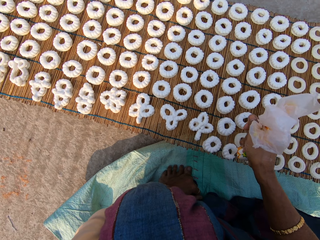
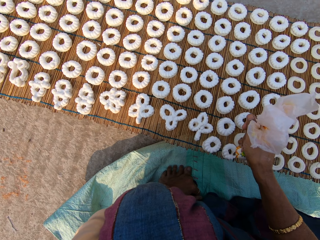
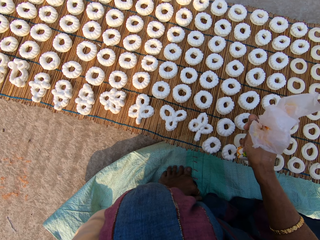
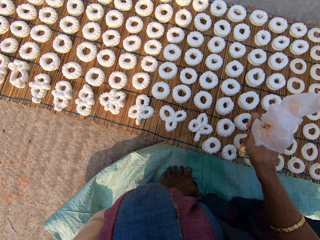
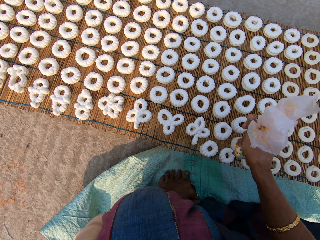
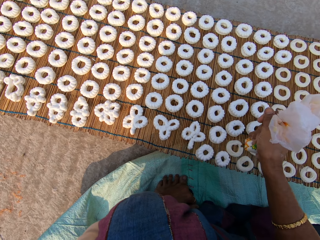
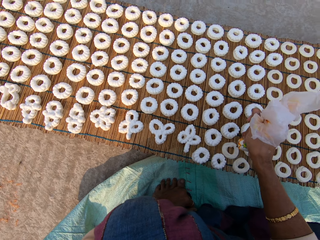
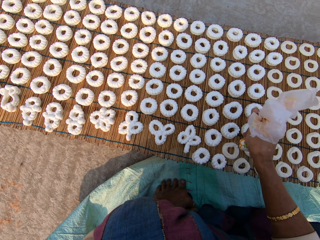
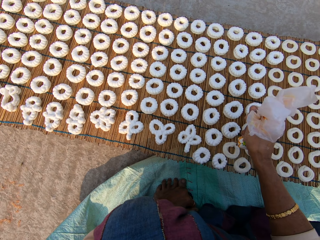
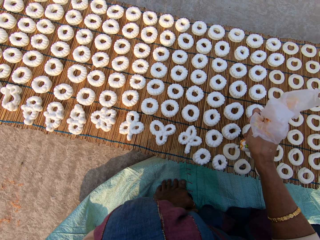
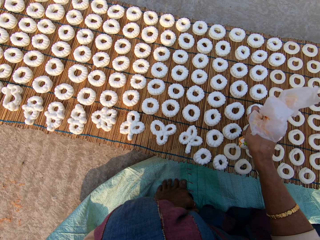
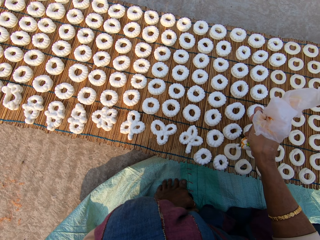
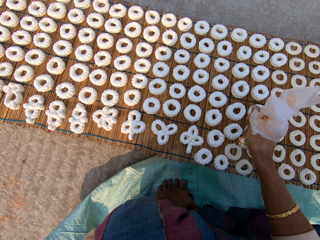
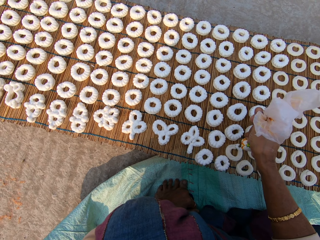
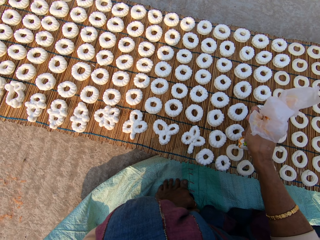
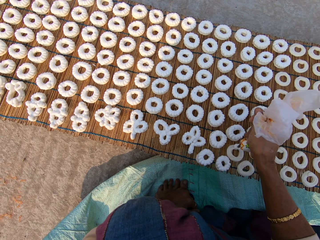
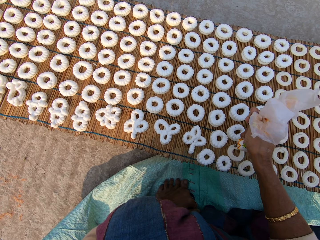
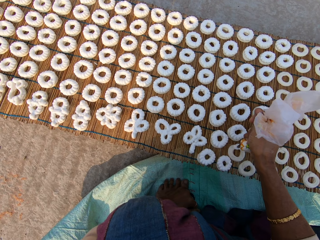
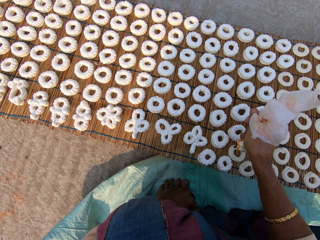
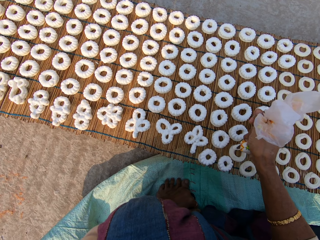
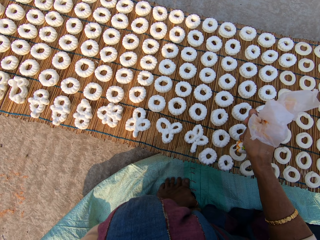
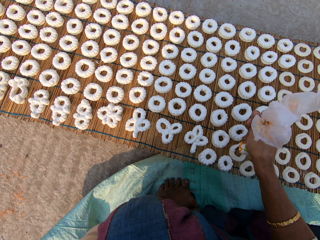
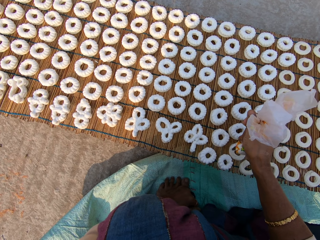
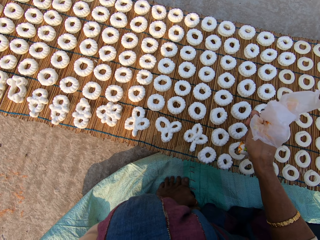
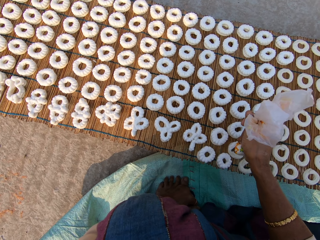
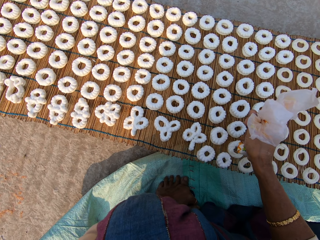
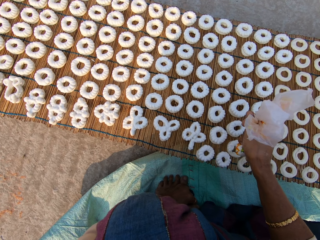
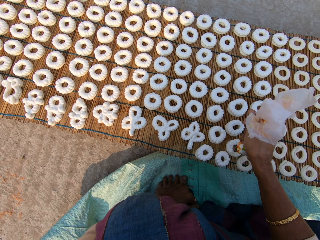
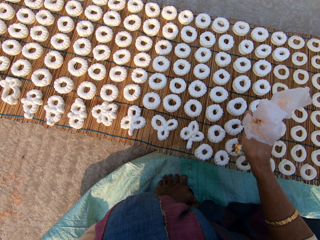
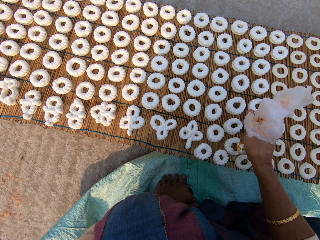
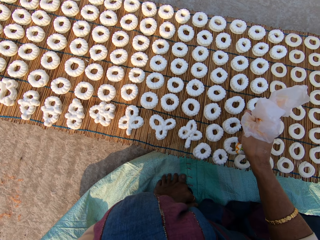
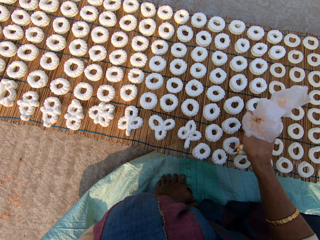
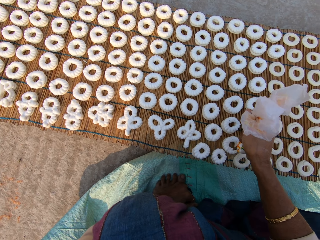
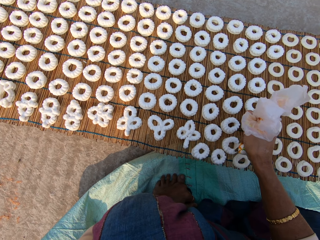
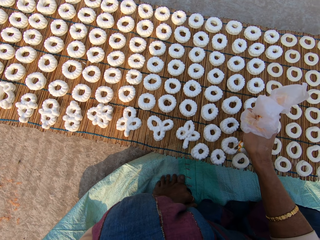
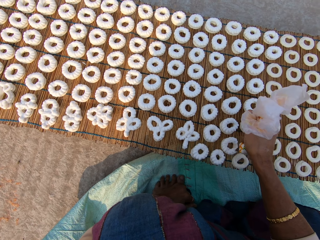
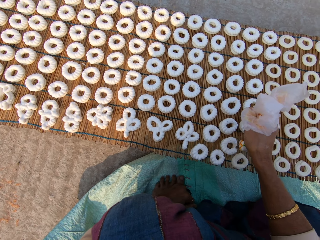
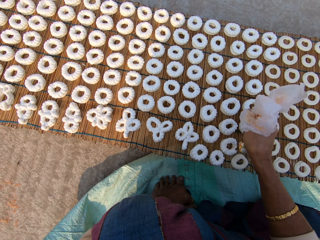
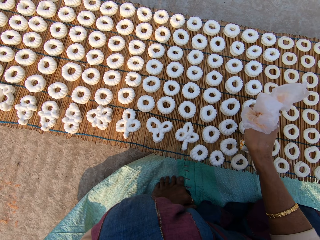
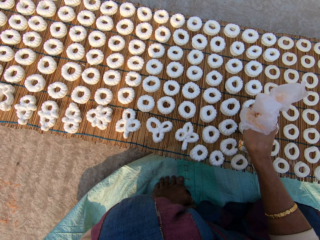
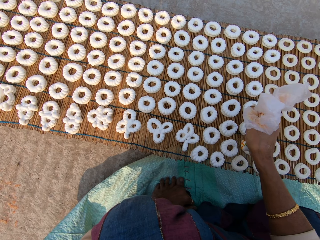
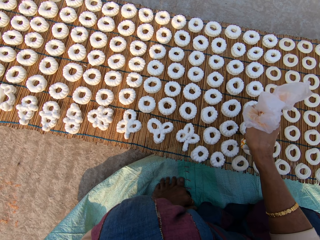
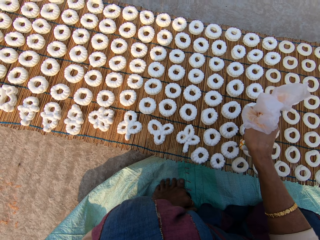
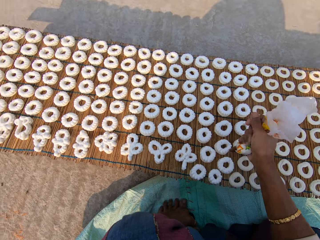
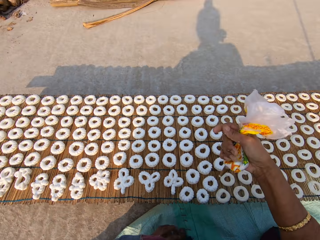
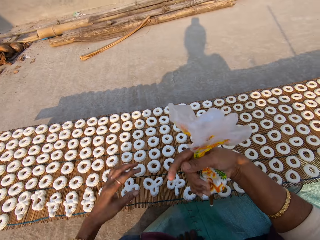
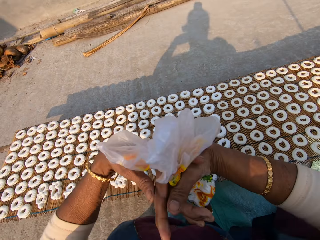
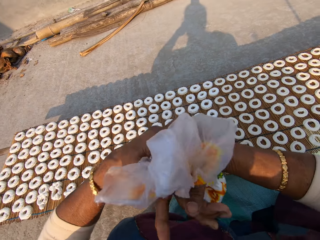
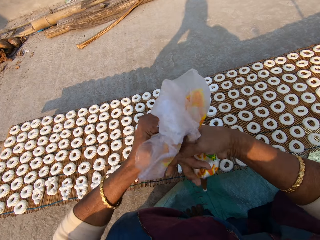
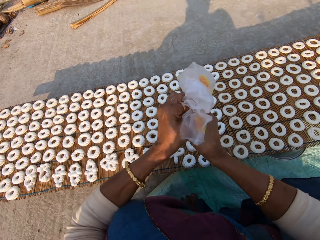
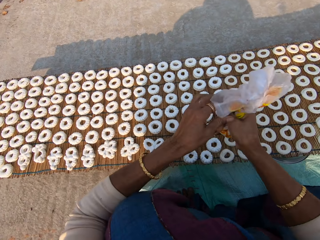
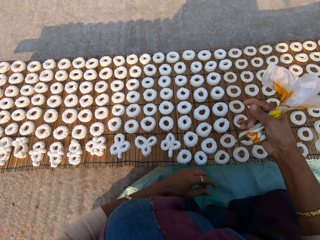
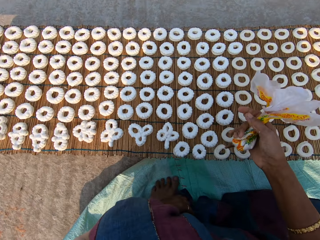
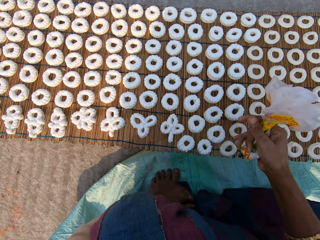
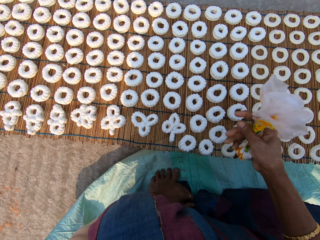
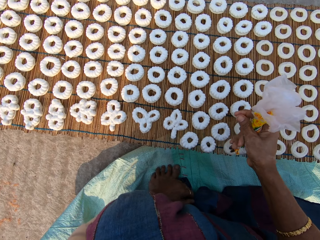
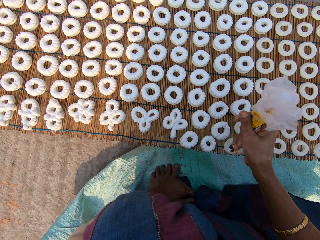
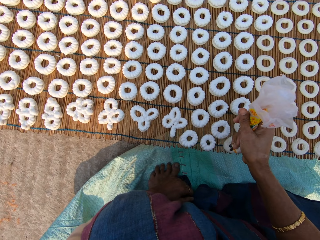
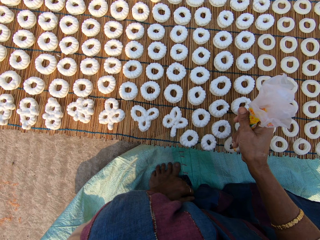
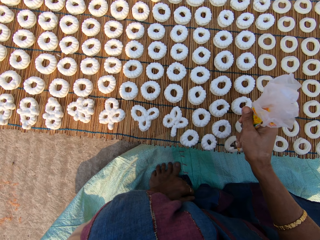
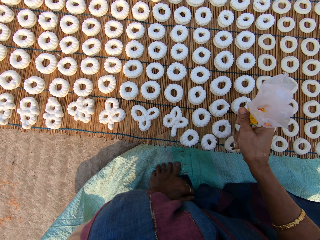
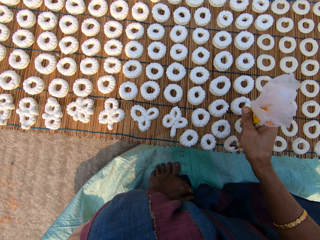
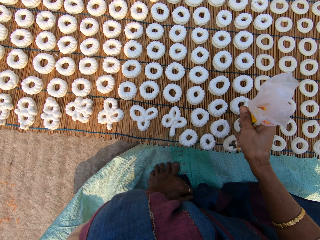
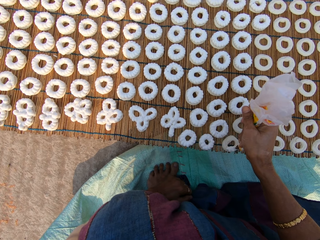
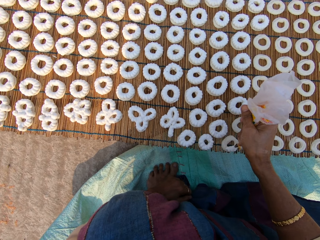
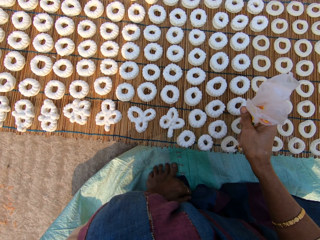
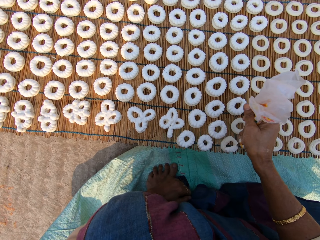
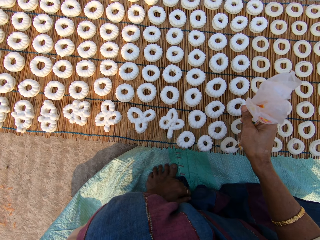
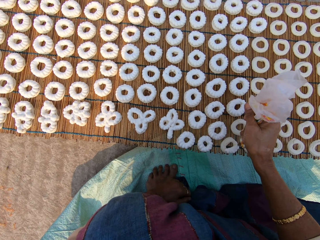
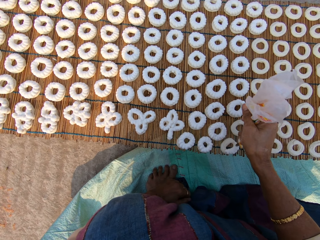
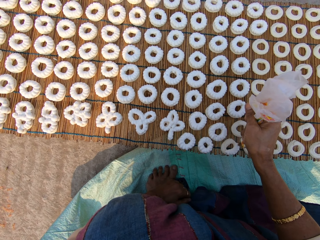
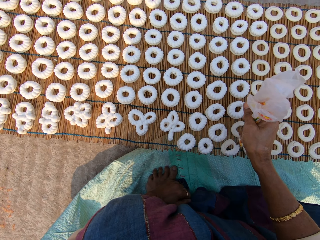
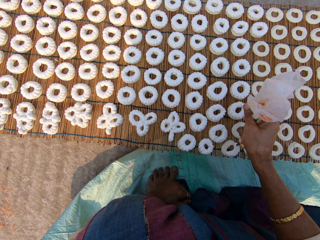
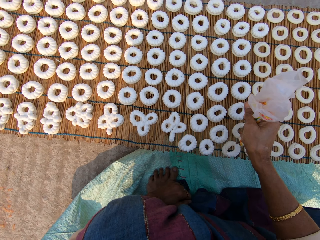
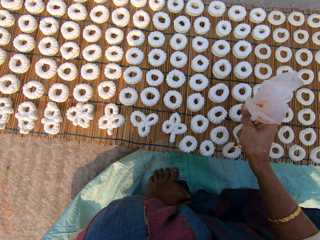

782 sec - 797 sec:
The camera wearer applies flour paste from the plastic bag on another dough on the mat. They tighten the plastic bag. They apply flour paste from the plastic bag on another dough on the mat.

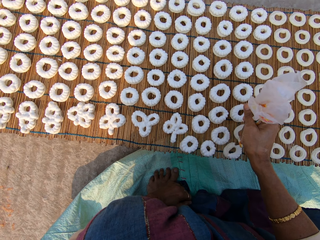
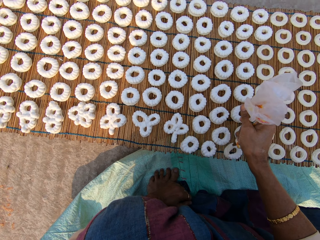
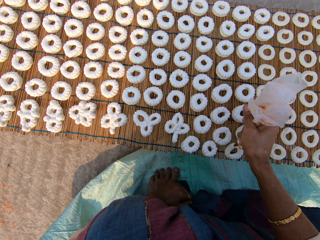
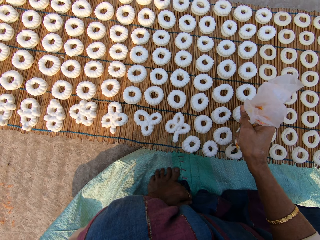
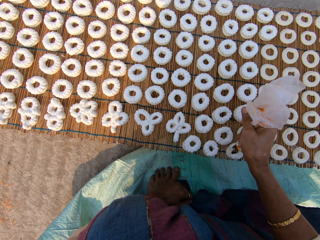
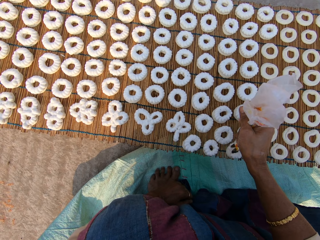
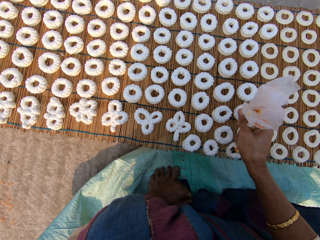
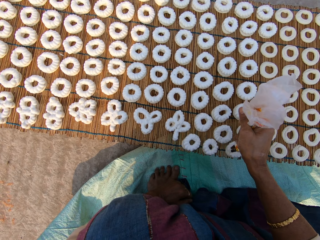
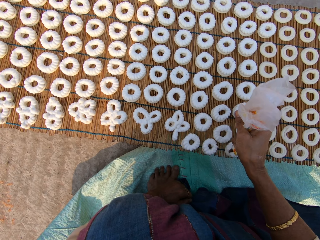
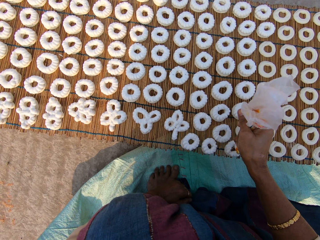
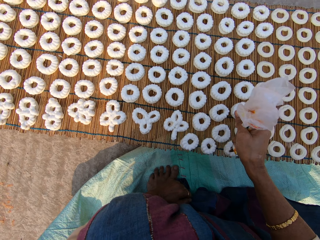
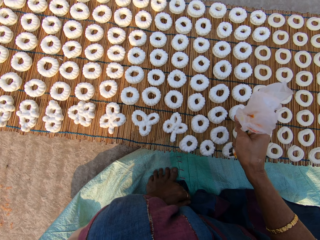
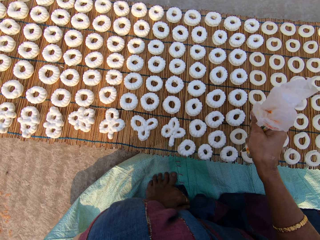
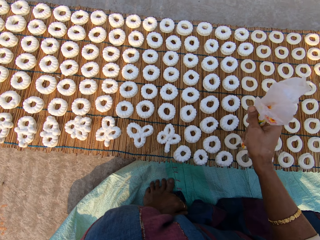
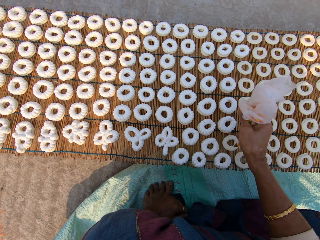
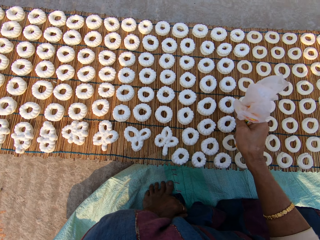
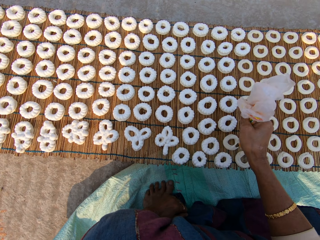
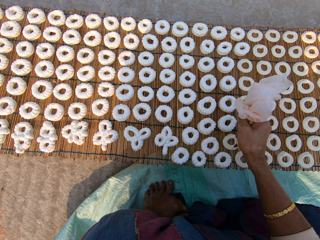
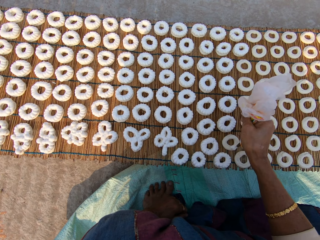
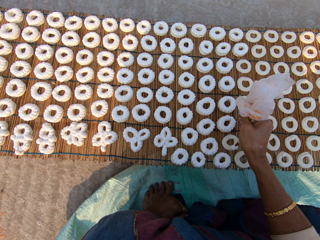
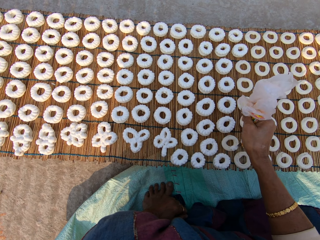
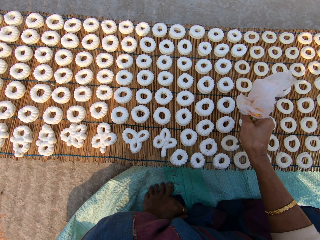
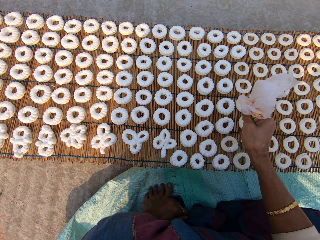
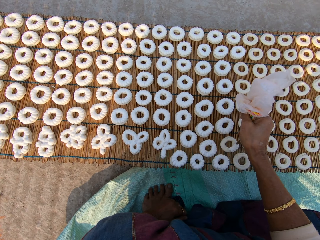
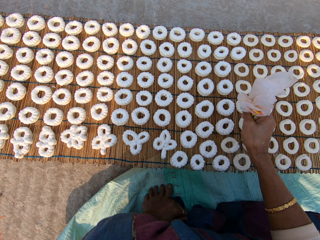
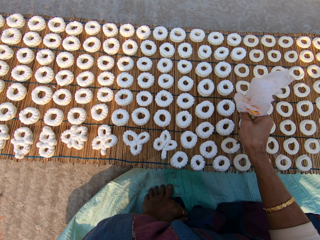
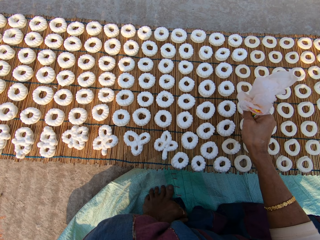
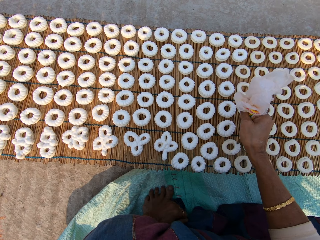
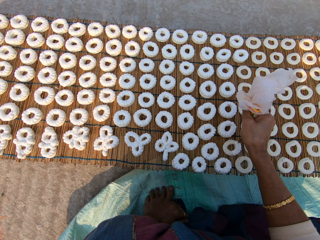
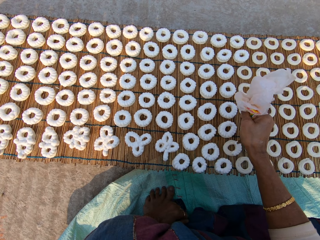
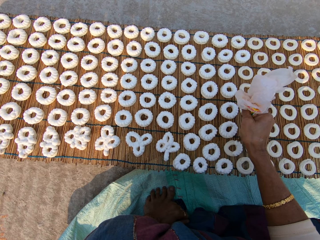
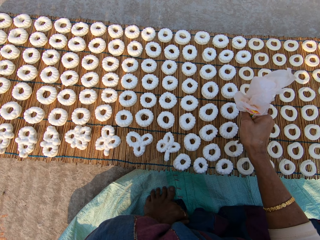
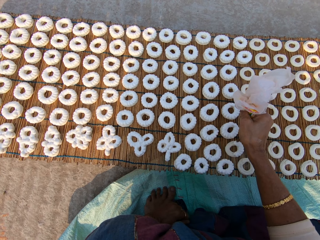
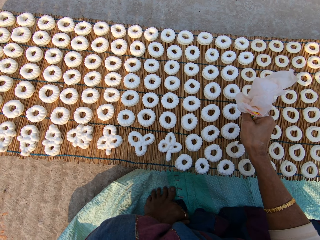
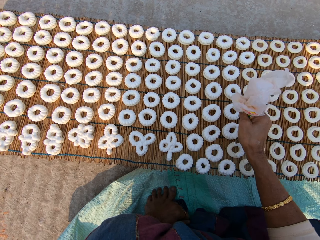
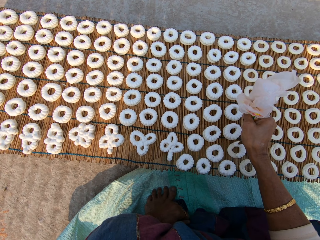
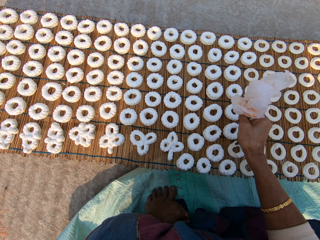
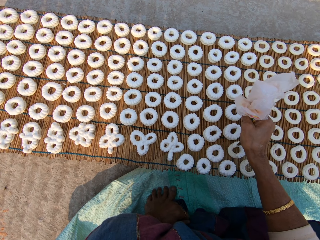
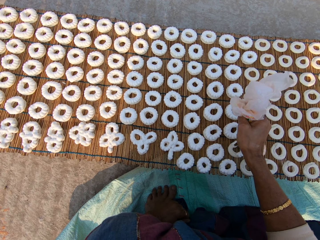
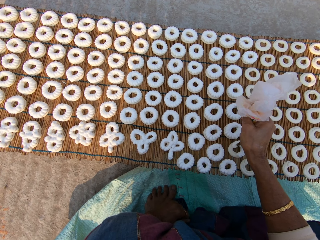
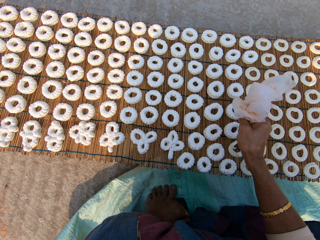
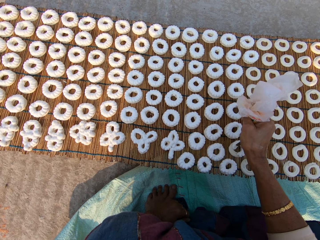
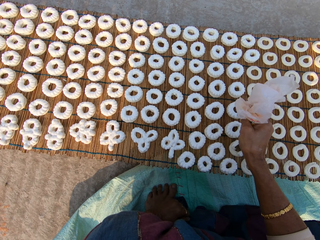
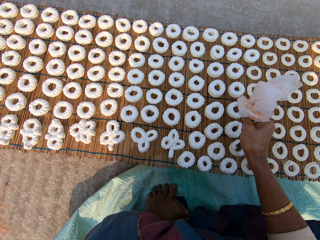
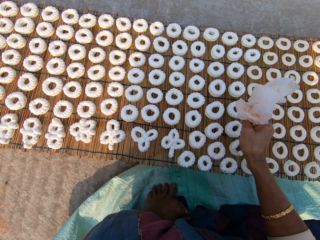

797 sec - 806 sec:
The camera wearer applies flour paste from the plastic bag on another dough on the mat.
